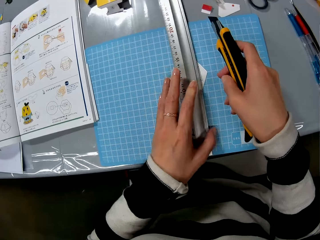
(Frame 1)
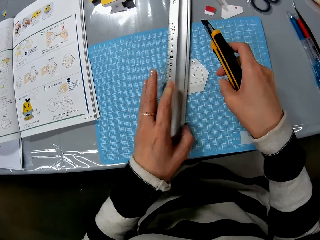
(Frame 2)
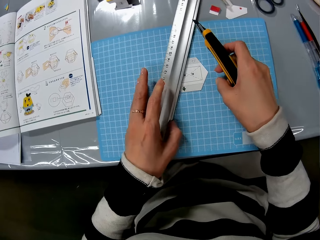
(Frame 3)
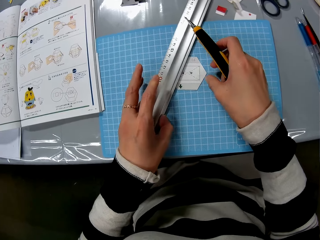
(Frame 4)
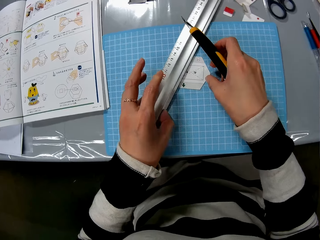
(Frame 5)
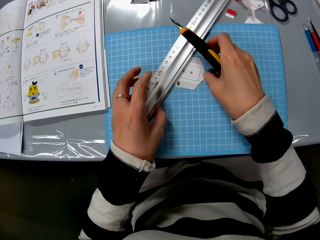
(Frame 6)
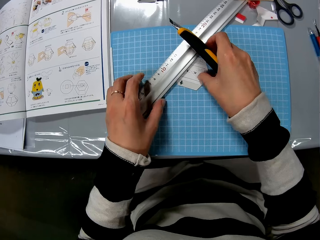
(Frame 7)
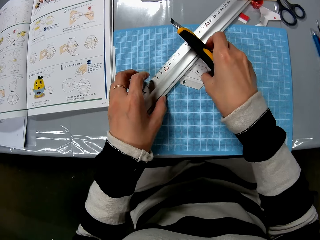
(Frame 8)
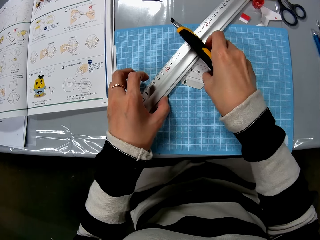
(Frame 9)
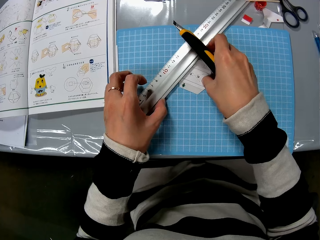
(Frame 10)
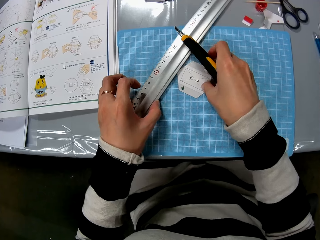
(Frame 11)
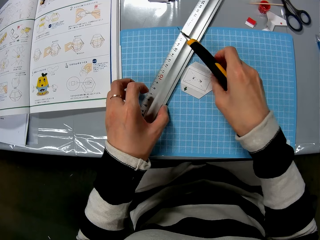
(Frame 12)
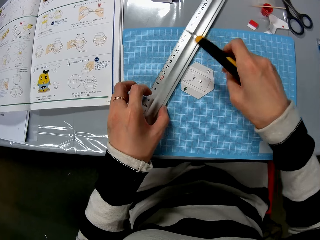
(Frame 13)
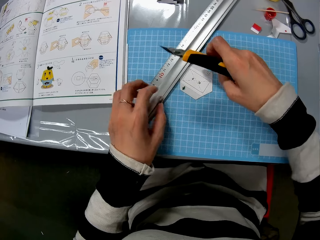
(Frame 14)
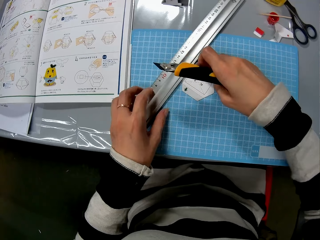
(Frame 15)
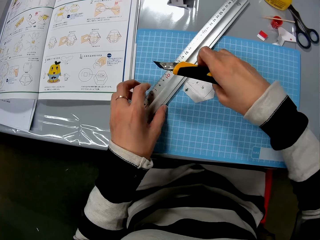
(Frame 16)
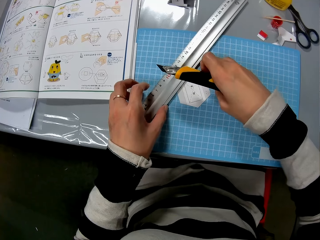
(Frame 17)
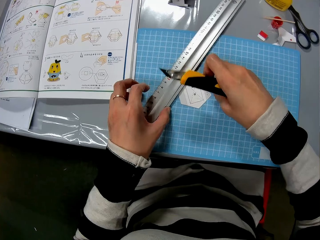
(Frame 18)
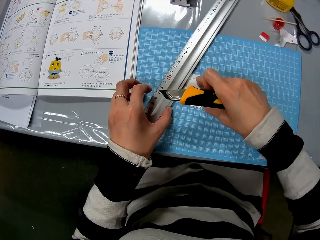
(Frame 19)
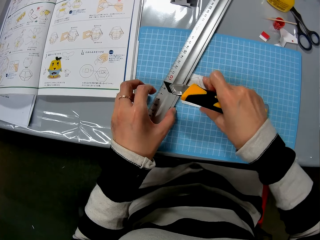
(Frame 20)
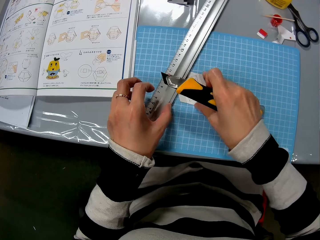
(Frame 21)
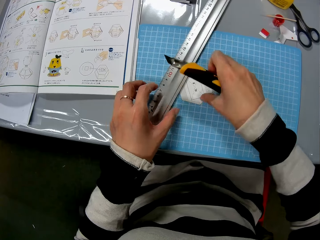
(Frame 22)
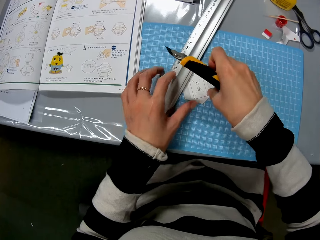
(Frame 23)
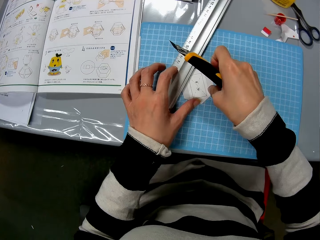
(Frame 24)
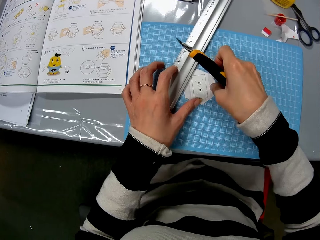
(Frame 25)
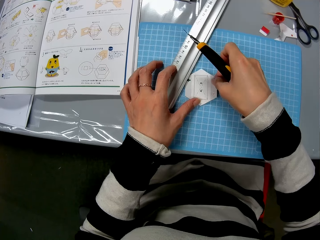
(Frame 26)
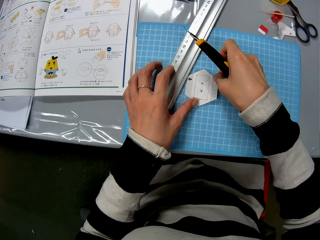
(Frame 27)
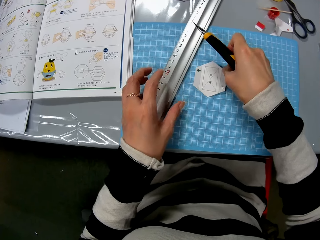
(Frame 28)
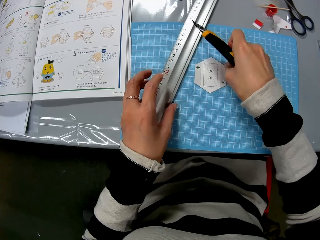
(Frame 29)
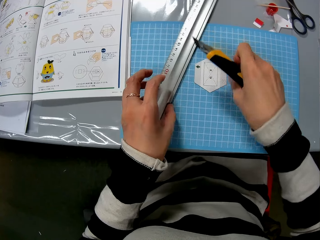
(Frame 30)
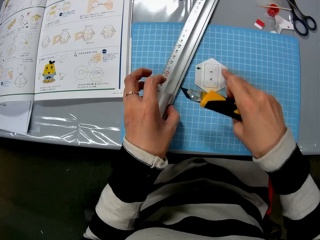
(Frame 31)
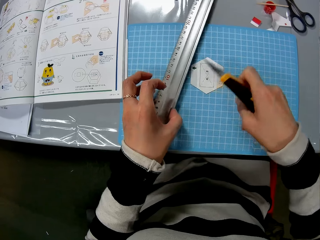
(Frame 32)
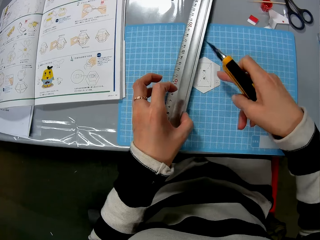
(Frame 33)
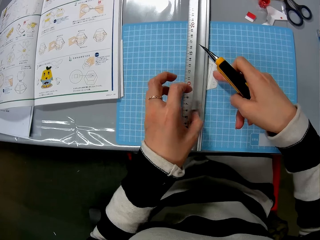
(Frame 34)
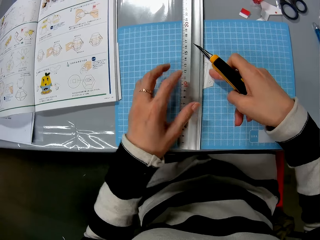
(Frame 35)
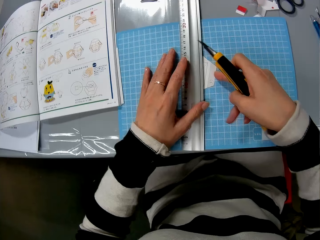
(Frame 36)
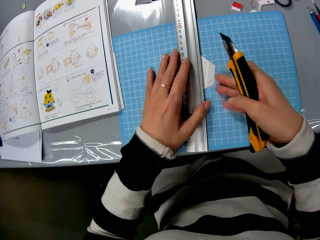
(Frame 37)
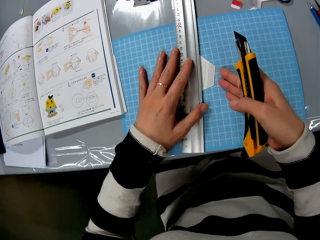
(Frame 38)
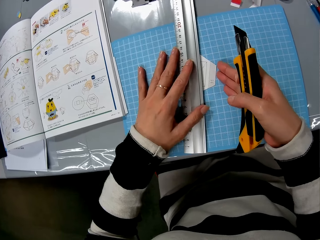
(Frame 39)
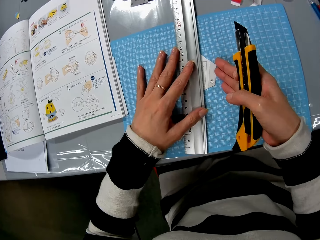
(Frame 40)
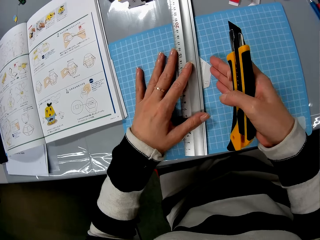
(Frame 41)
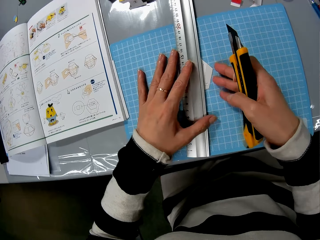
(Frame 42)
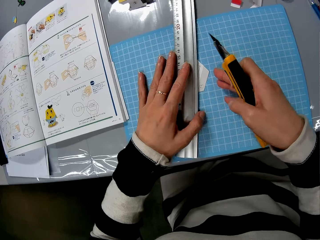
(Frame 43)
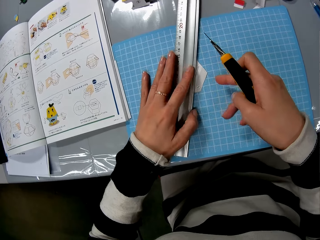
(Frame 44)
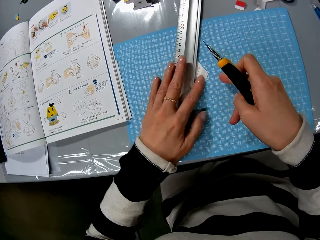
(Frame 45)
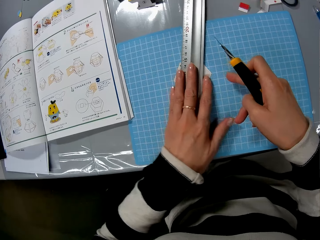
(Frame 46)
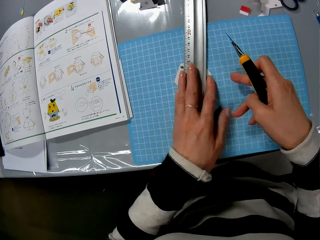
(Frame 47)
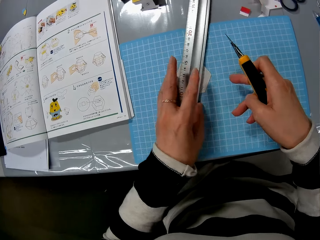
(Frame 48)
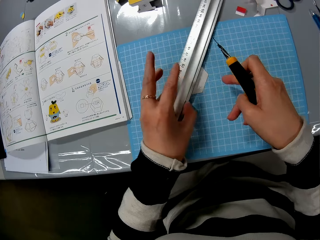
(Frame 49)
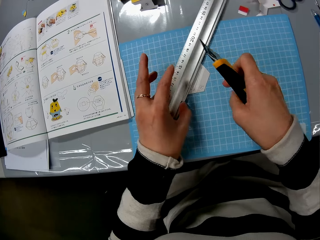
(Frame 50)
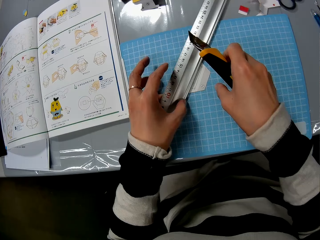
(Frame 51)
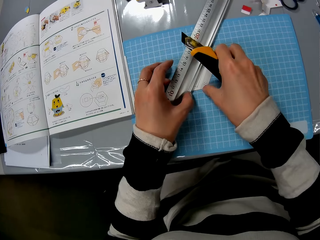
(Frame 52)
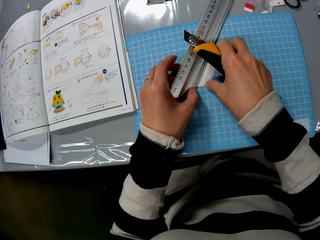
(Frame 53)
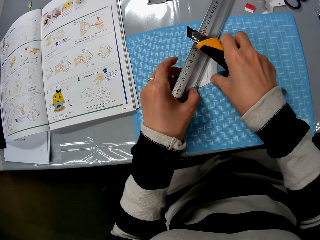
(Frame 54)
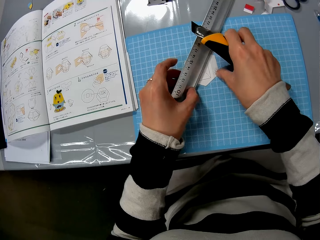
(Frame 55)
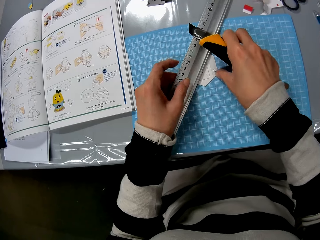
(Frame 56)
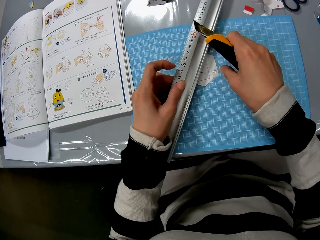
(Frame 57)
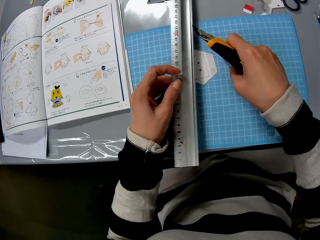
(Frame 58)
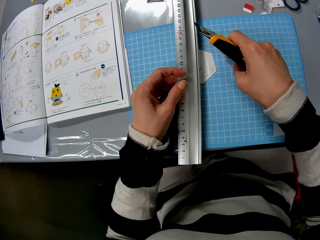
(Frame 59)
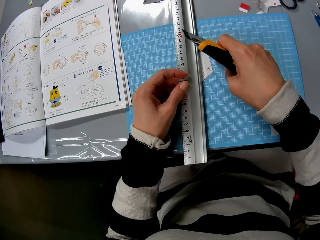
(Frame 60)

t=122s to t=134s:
The camera wearer removes the ruler from the piece of paper. They rotate the piece of paper on the table. They put the ruler on the piece of paper.

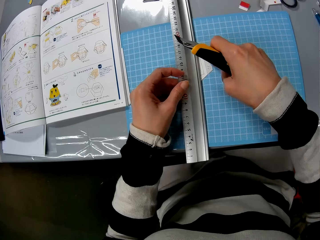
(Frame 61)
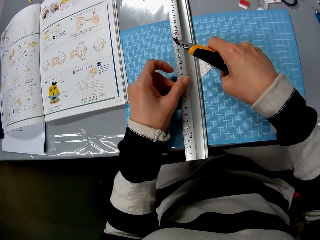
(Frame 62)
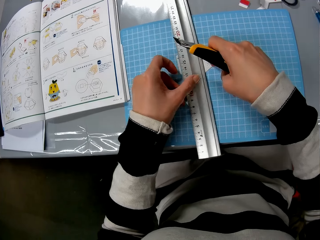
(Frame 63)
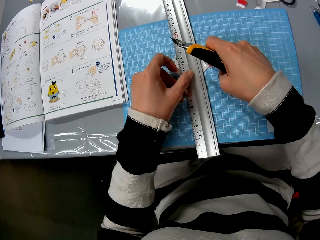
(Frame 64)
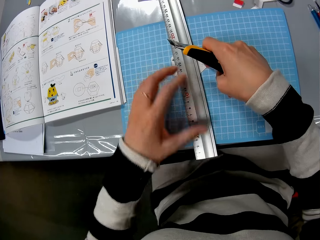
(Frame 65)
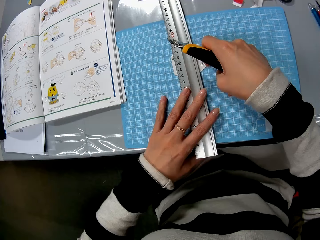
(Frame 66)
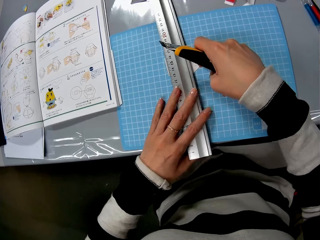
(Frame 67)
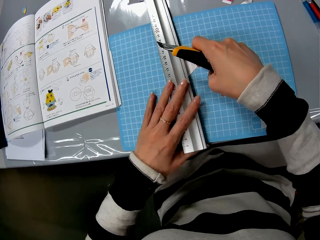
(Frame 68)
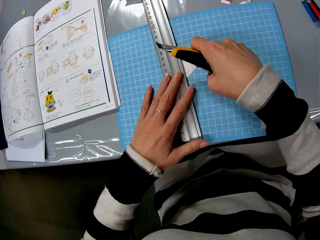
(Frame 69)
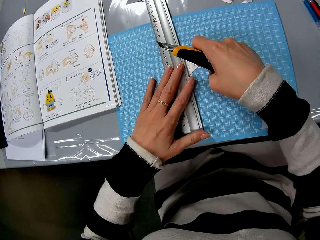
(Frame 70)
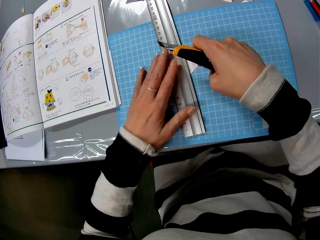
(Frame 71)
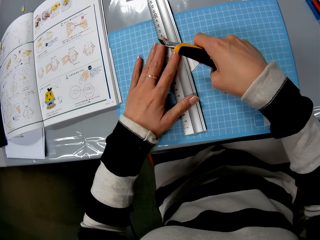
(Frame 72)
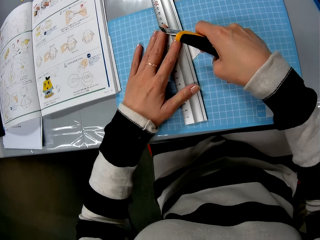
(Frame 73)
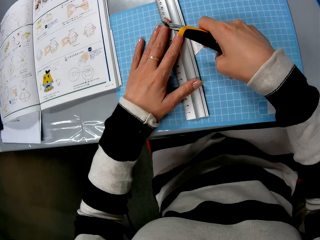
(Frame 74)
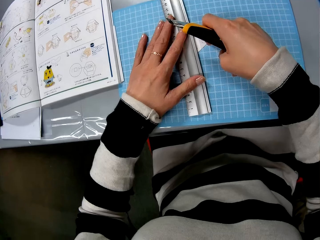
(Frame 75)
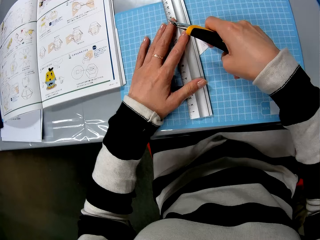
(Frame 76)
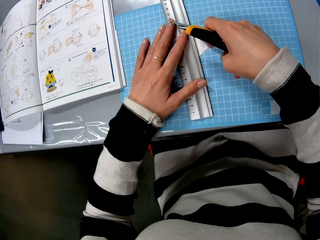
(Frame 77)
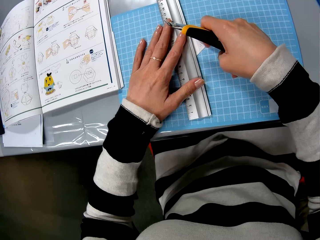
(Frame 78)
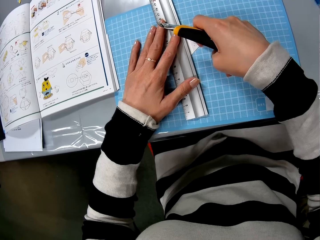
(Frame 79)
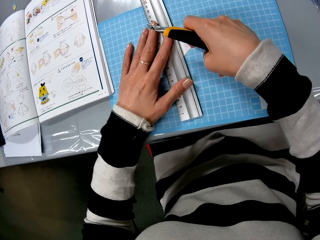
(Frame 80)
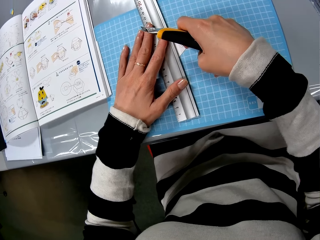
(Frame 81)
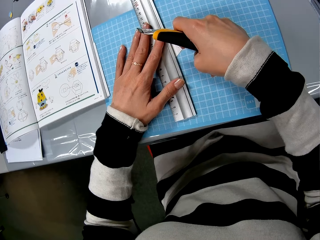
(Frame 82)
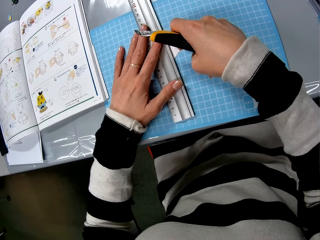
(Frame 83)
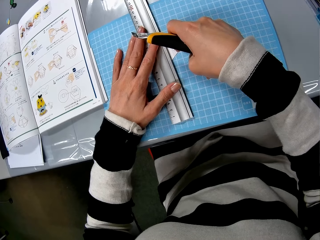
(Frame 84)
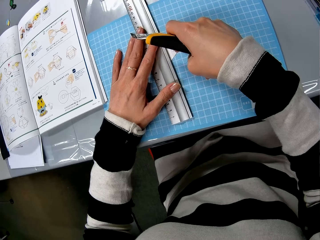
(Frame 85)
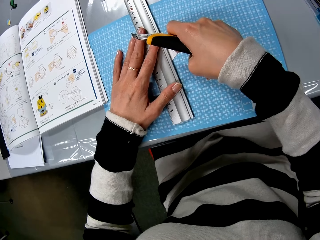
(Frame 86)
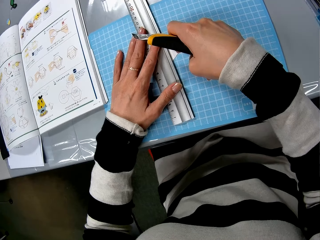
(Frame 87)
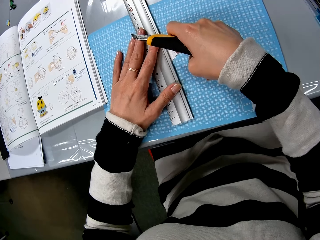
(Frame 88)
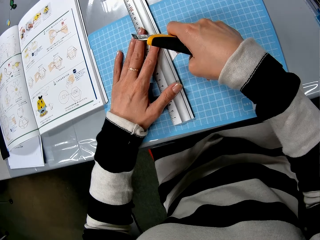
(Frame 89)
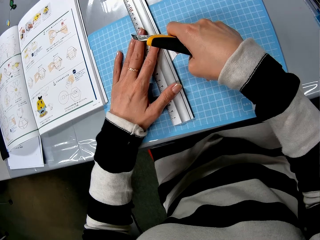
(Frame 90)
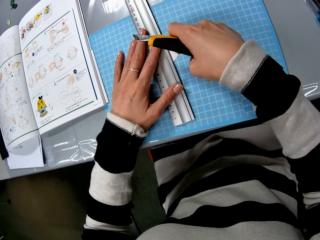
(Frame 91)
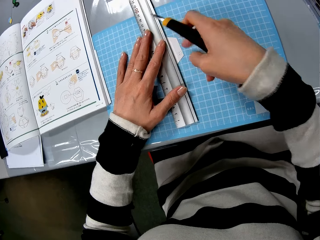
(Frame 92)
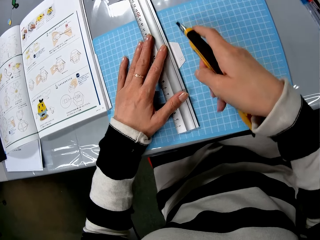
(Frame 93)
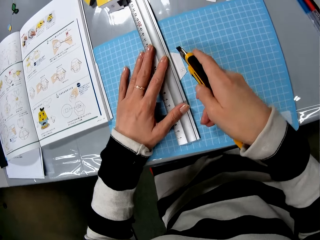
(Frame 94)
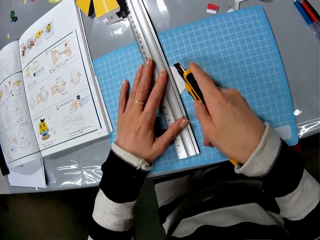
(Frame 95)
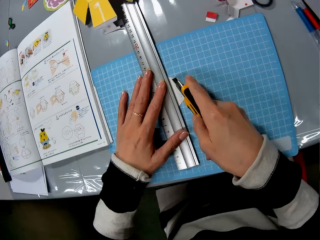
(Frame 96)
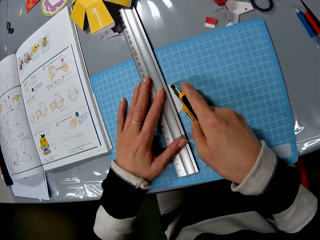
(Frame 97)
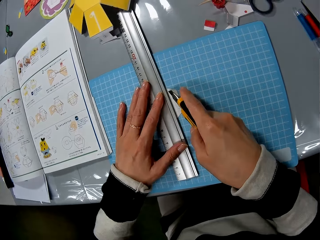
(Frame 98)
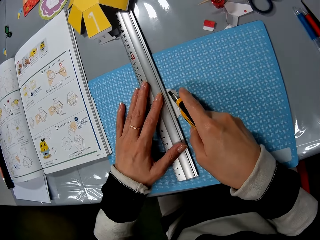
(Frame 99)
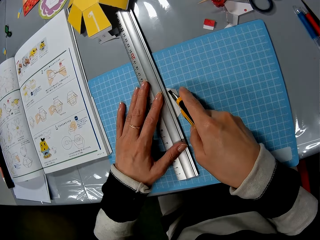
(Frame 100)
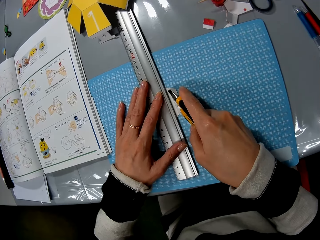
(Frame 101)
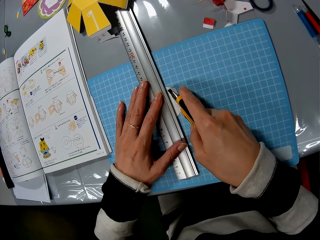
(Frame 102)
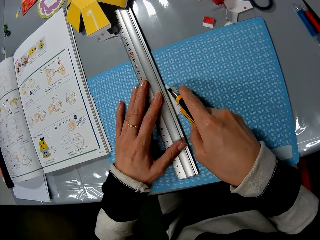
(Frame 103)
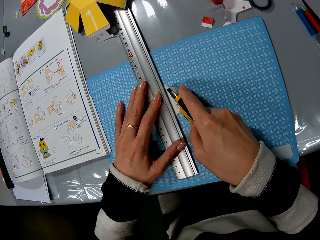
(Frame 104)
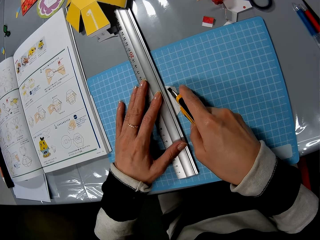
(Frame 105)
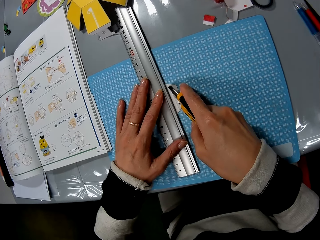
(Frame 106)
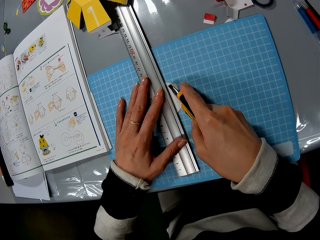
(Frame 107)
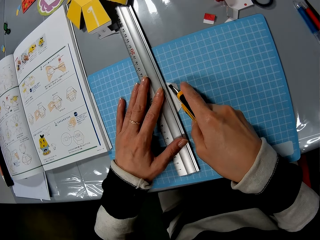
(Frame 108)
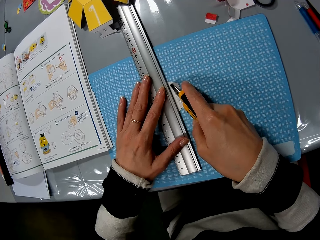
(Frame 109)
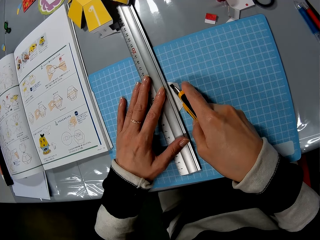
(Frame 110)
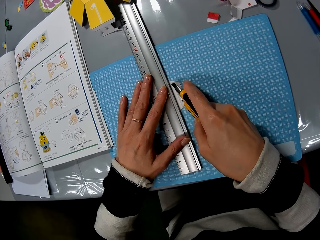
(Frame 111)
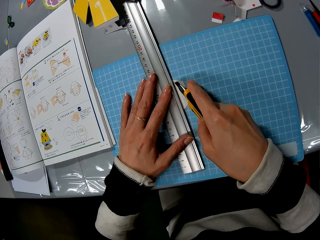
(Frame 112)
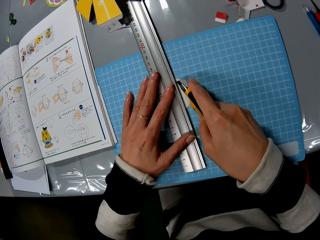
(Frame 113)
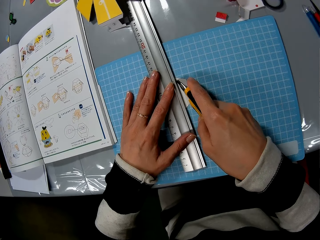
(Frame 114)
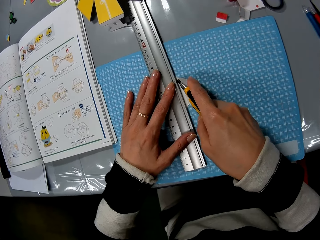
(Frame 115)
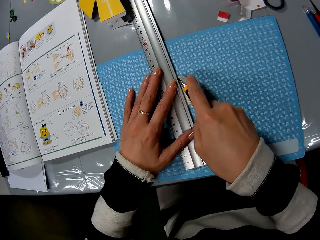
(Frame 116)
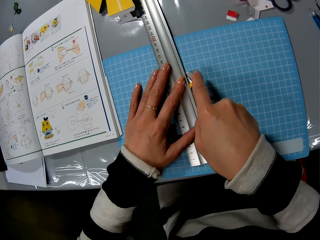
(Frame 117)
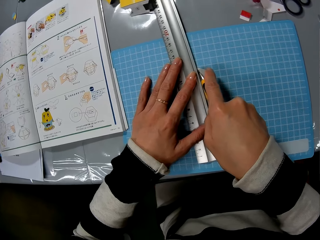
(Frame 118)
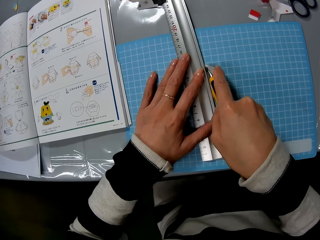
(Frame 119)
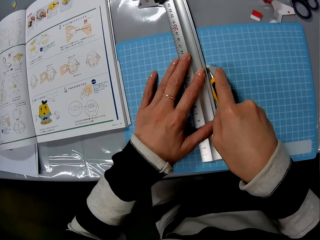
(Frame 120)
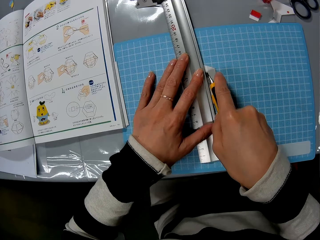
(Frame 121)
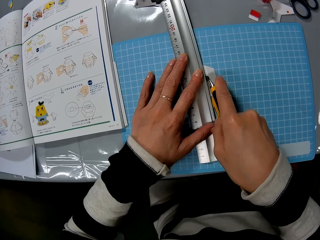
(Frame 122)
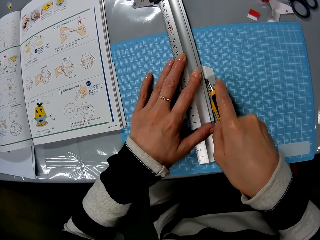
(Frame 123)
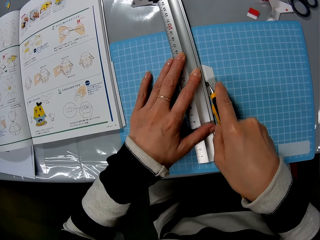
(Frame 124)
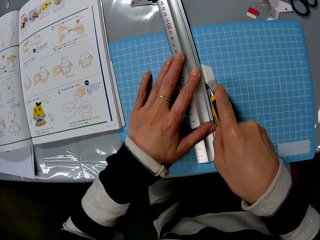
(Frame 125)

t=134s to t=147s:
The camera wearer cuts the piece of paper with a cutter.
